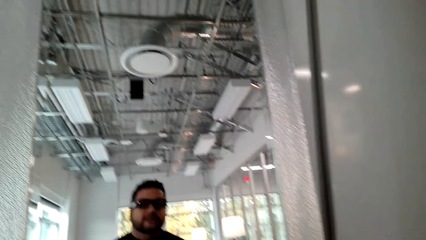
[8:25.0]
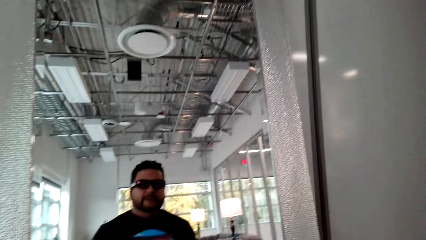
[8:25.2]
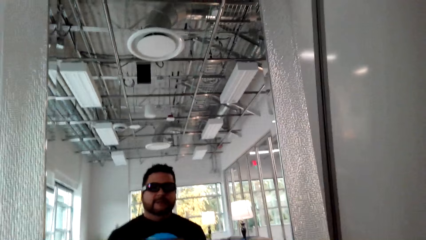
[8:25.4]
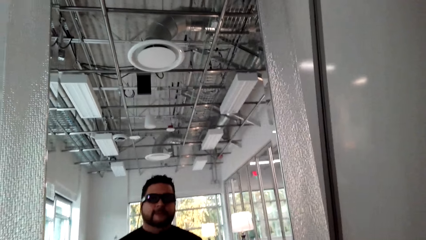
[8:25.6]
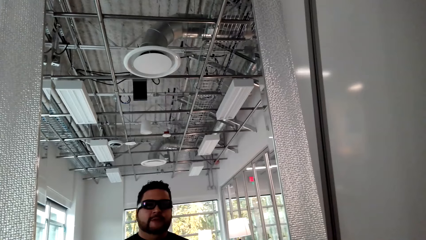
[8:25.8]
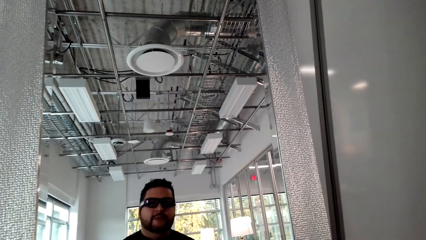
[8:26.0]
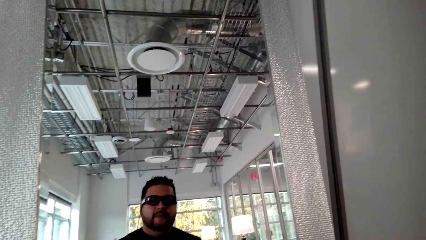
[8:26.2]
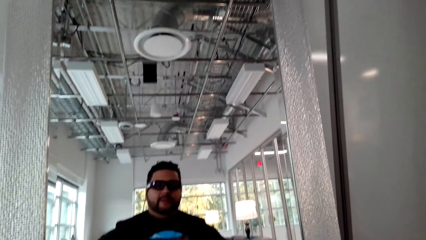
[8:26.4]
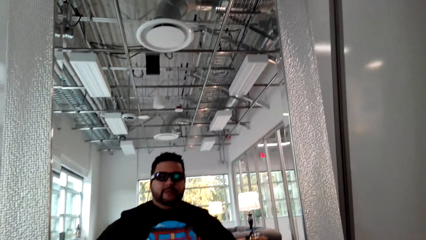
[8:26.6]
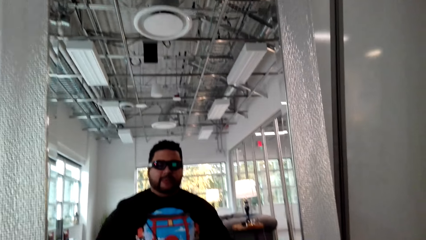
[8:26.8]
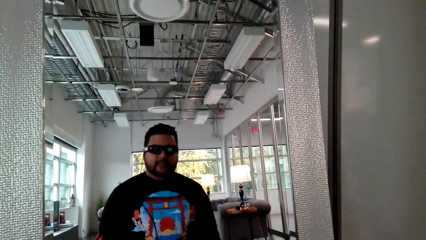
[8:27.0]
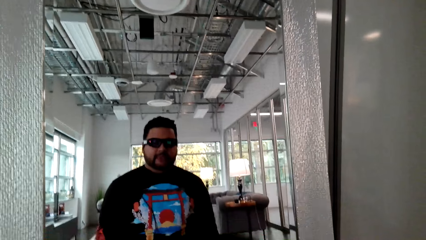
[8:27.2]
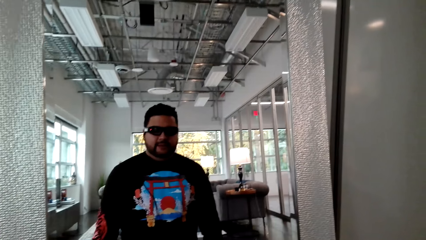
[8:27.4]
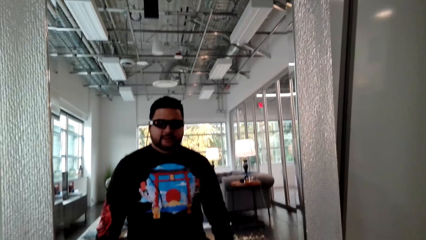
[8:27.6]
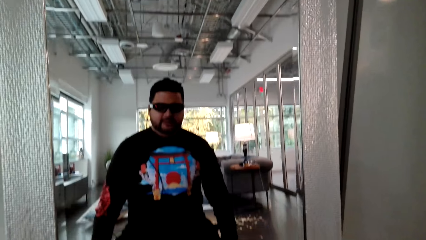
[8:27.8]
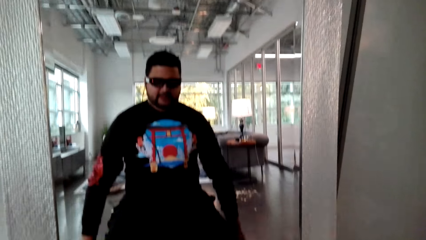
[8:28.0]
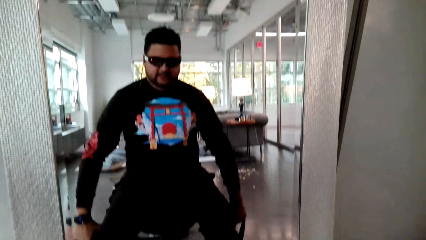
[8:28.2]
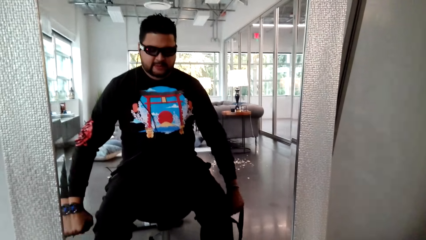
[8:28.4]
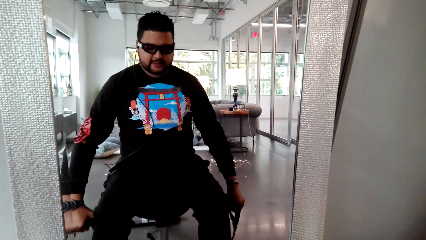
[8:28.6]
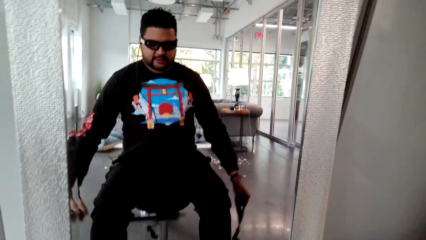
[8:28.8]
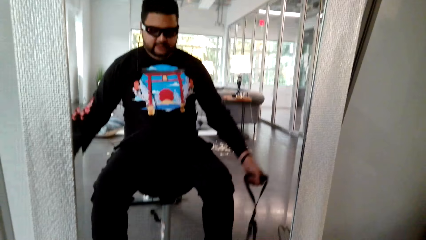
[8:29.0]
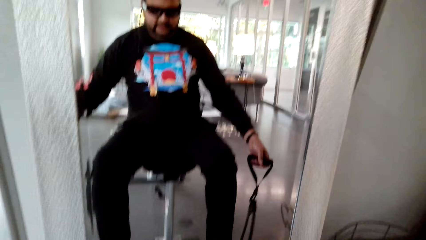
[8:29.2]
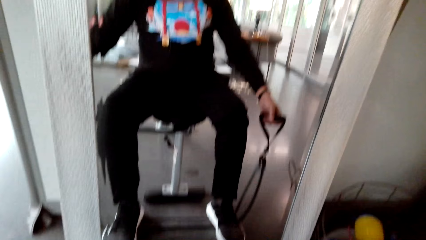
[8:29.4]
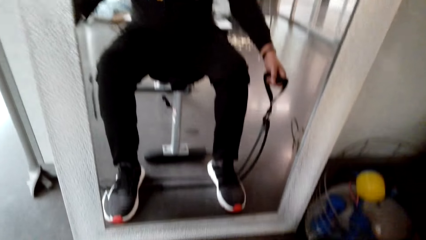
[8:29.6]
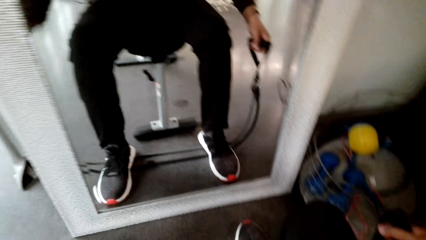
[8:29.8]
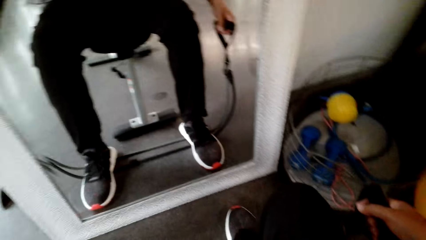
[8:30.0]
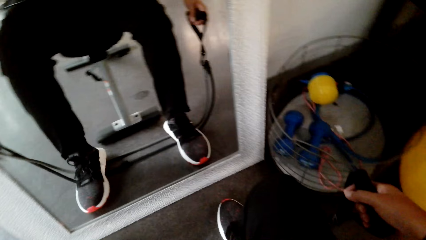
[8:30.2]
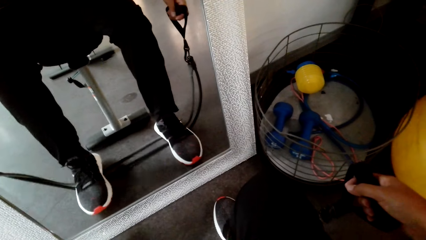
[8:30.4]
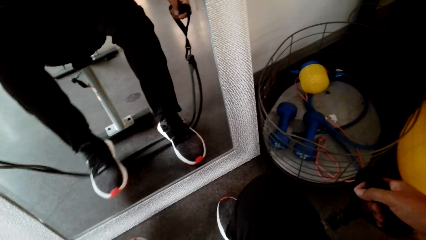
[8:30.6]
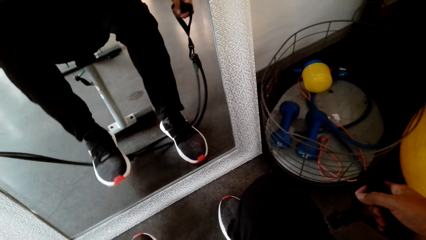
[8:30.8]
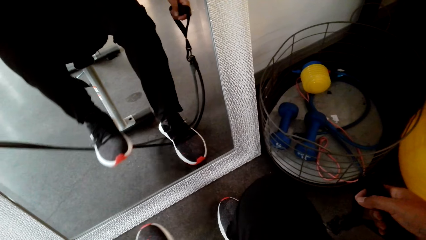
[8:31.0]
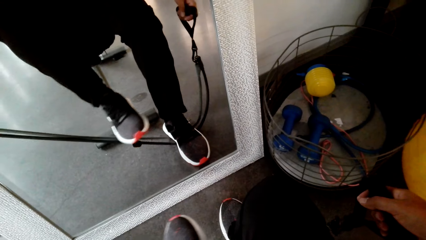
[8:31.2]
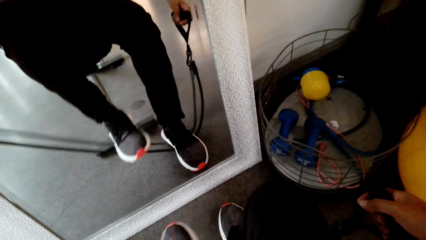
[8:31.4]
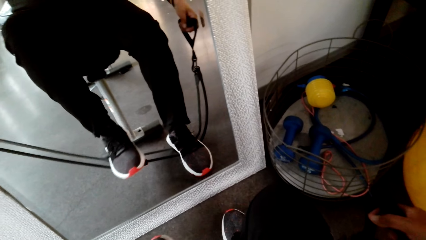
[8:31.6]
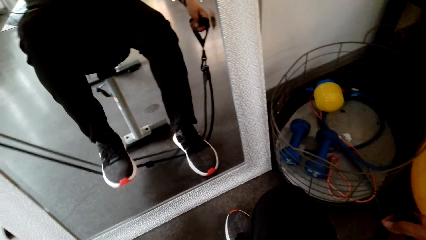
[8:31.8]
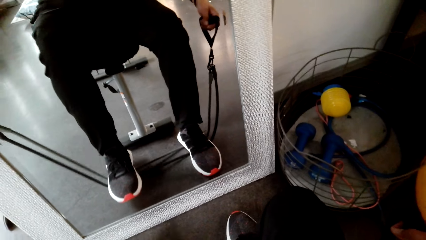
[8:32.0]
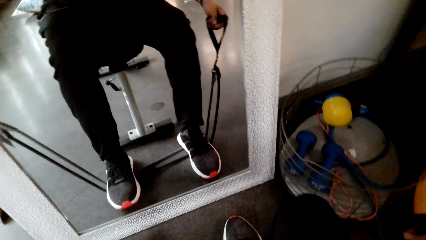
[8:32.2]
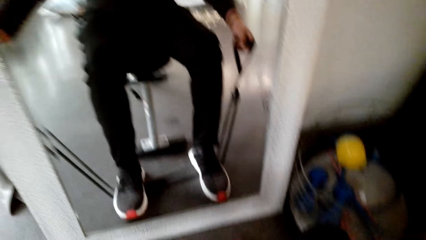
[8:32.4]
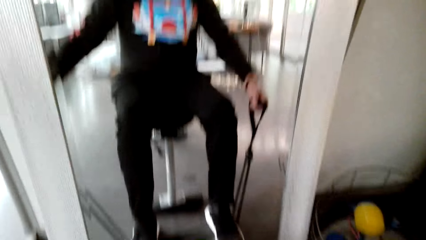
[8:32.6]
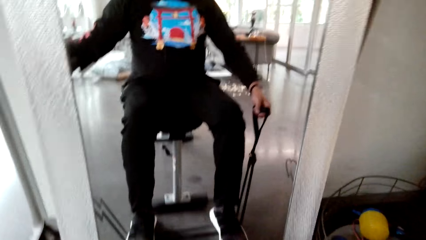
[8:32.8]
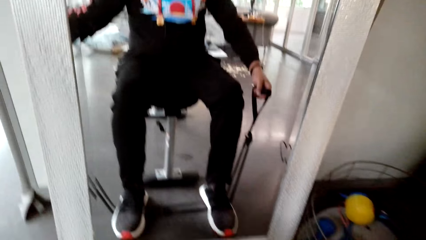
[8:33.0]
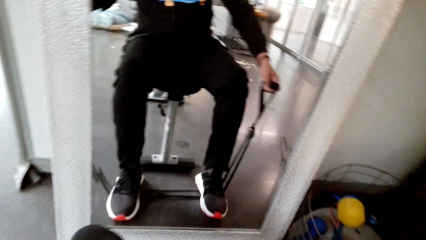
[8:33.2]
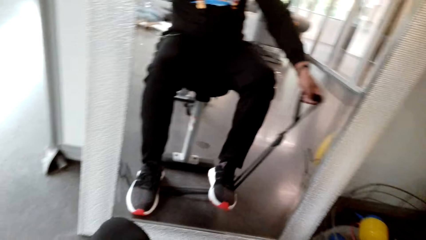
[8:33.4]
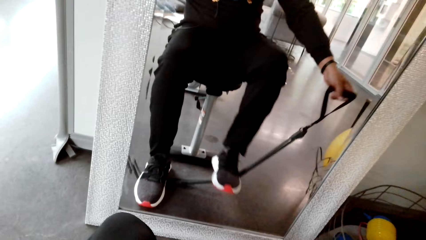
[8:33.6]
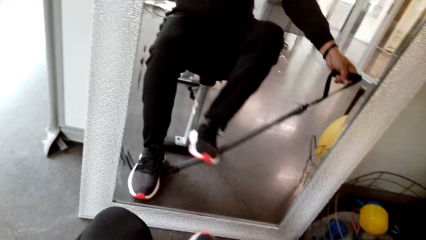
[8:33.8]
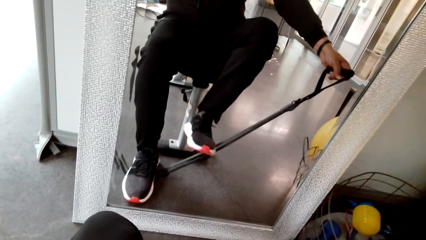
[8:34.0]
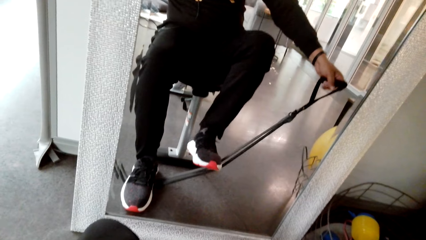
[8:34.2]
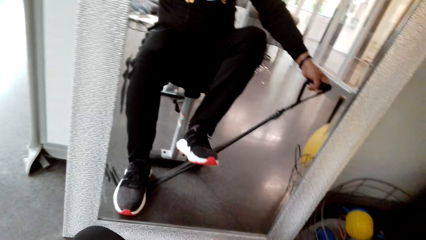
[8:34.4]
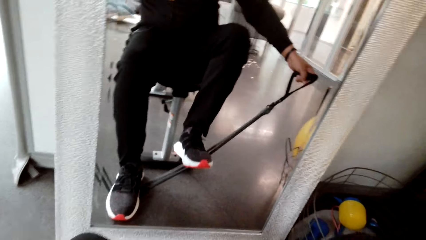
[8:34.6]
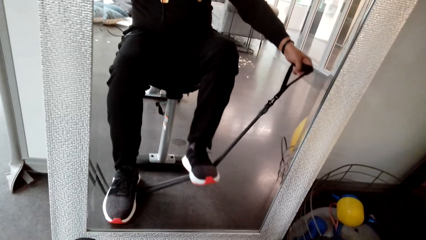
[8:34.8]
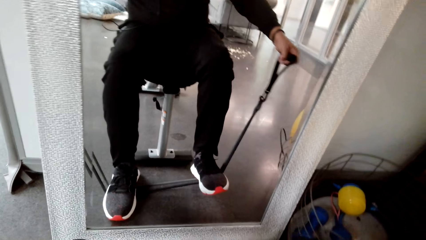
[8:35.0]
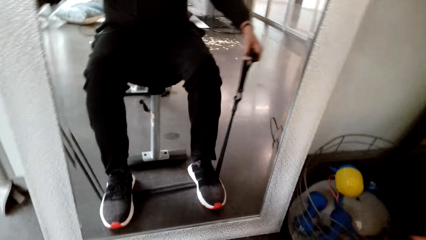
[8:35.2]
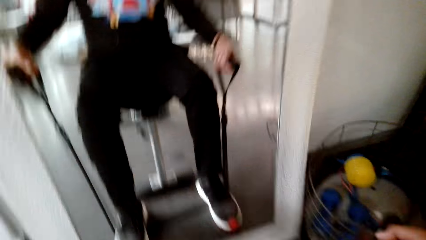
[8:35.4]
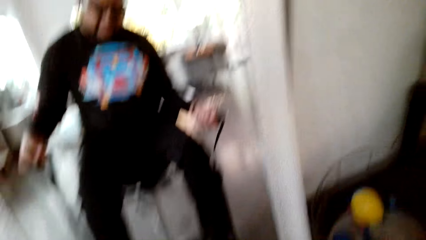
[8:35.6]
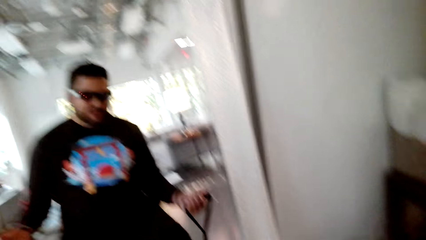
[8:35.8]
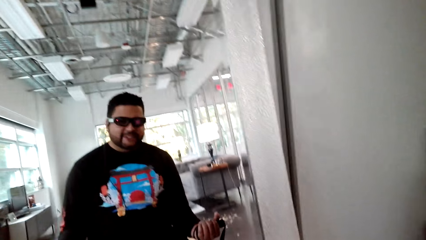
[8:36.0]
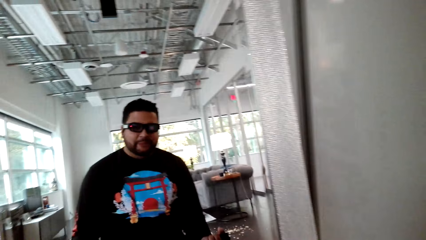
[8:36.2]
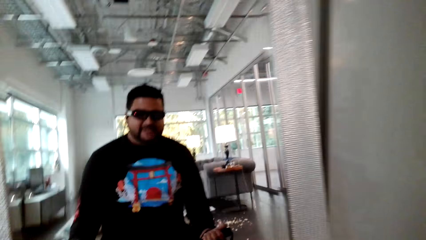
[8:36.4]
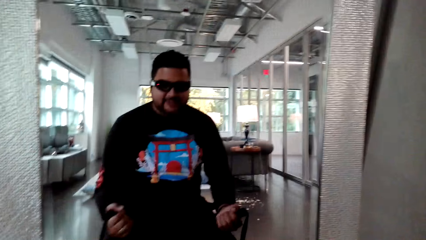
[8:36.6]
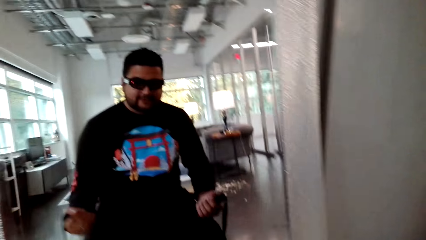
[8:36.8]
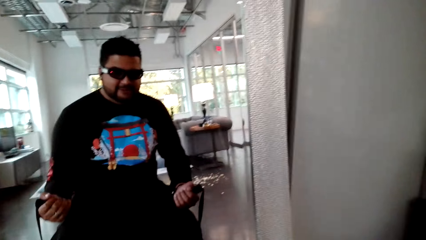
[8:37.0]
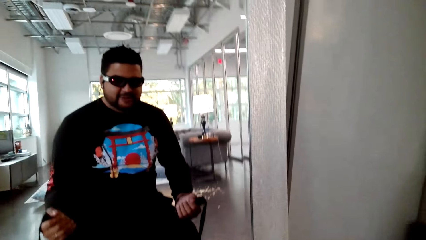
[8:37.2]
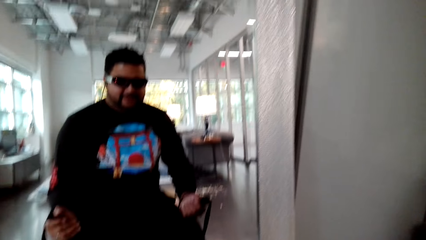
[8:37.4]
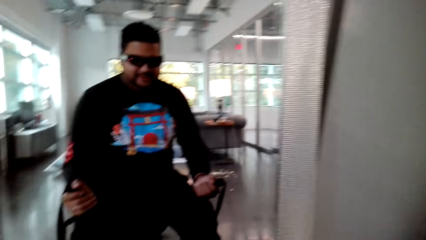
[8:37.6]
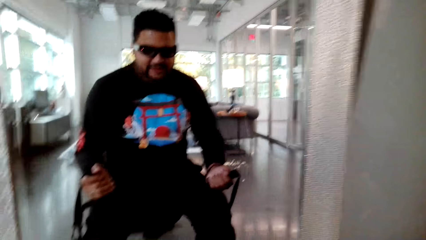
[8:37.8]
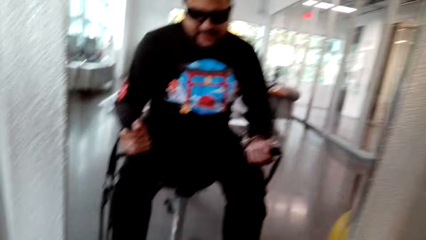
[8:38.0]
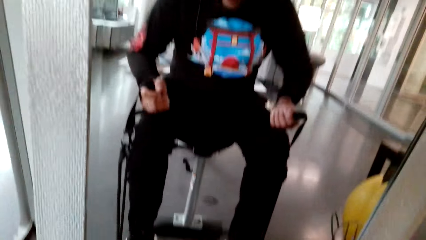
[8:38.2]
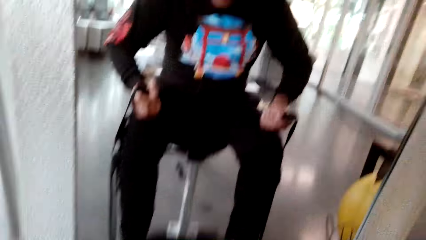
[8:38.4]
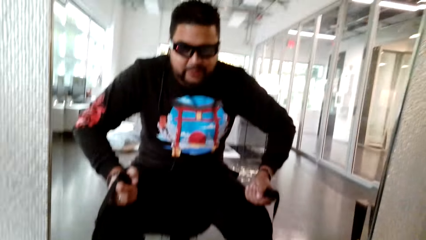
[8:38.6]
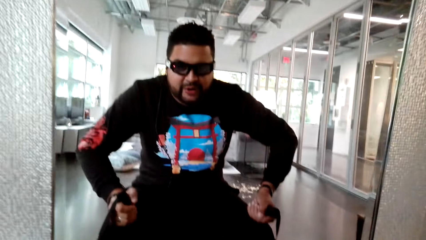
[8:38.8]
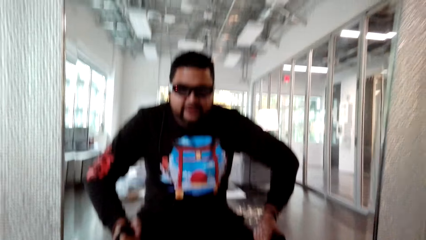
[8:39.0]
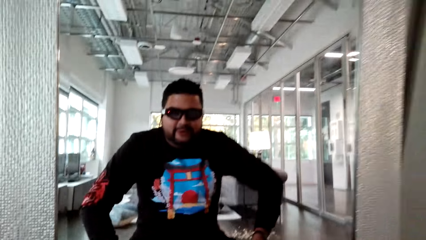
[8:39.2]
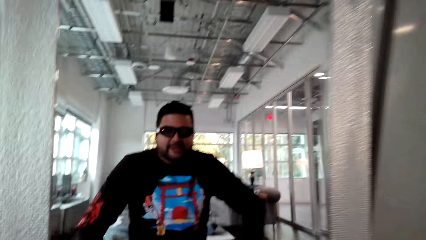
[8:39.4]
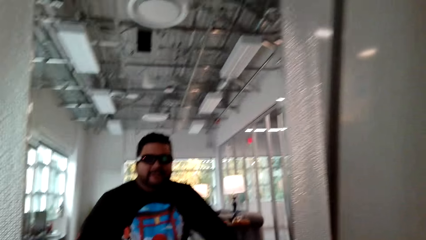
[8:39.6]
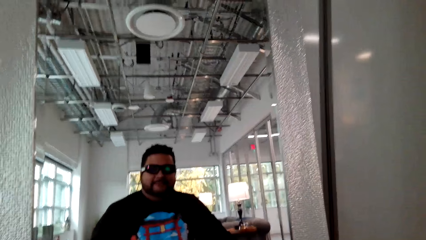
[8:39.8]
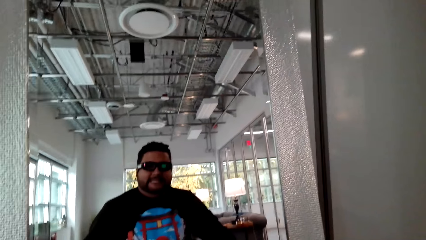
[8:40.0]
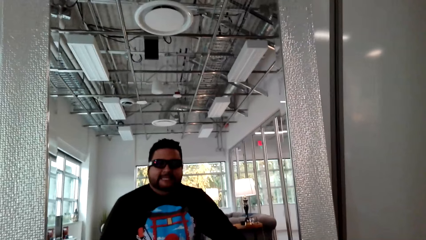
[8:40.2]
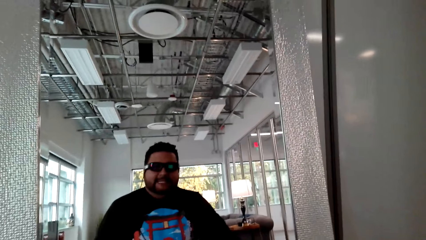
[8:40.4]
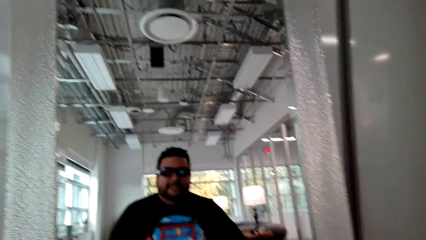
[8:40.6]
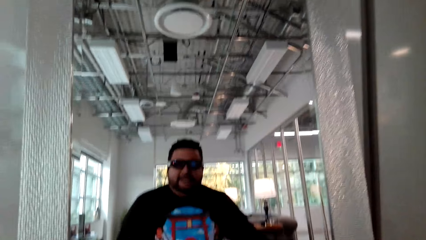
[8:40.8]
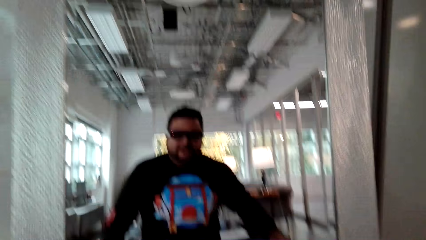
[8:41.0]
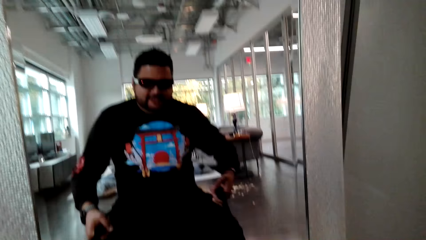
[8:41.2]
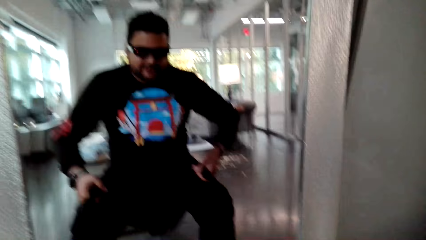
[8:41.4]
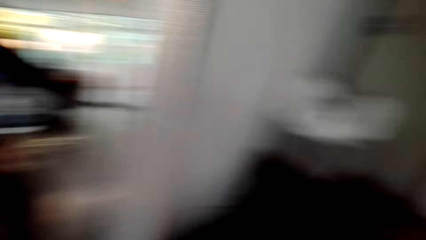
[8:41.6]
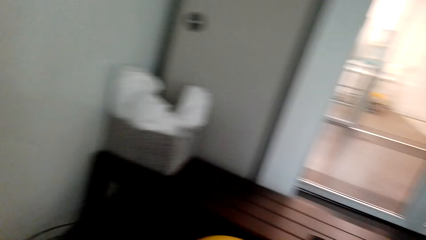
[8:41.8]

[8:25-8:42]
The camera wearer stretches the rope. They dialogue with a person.
